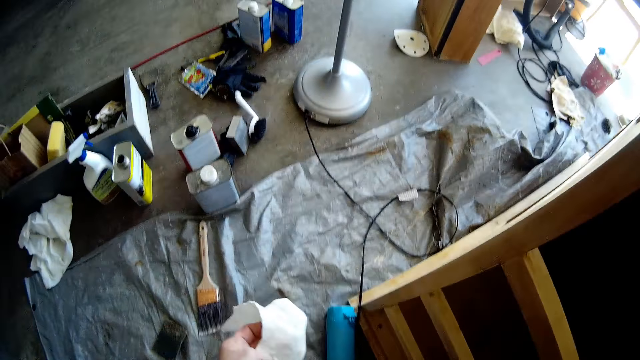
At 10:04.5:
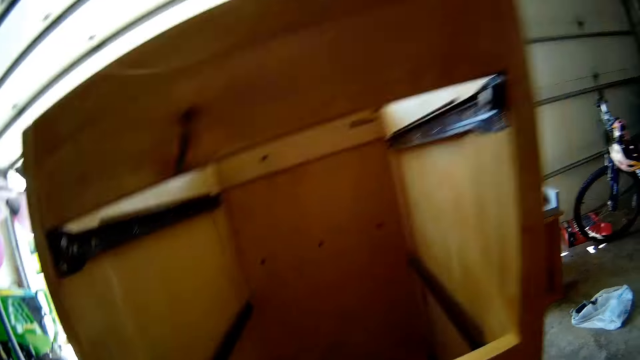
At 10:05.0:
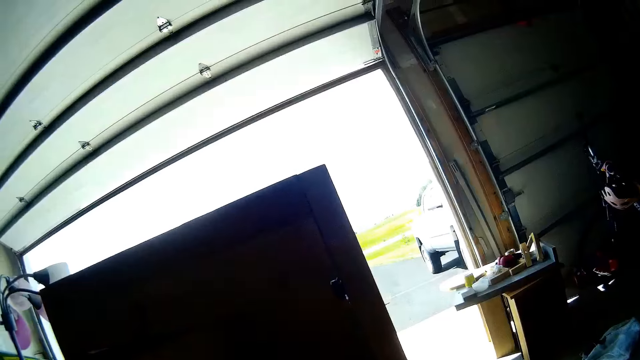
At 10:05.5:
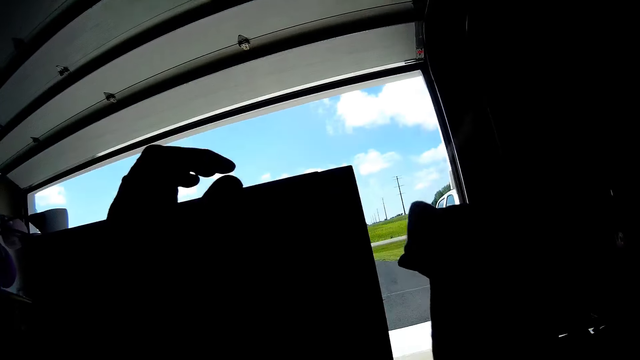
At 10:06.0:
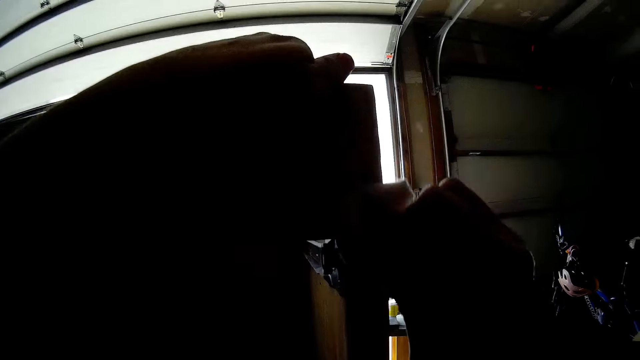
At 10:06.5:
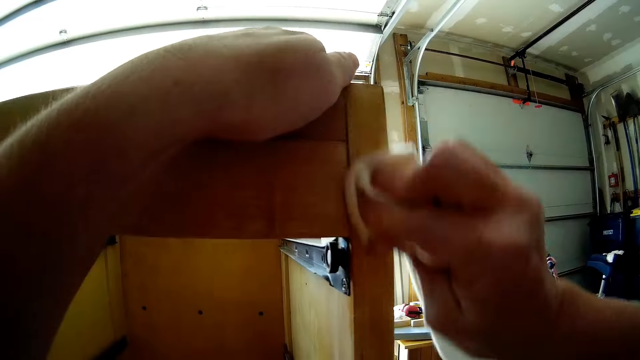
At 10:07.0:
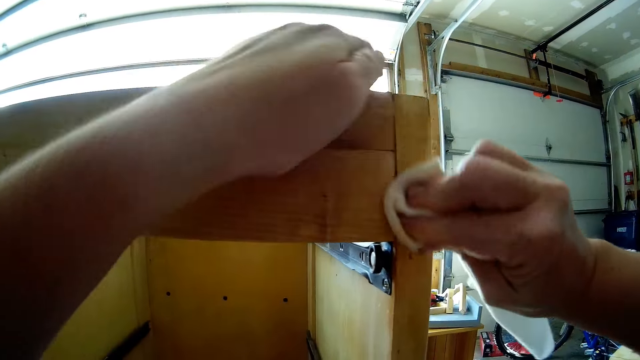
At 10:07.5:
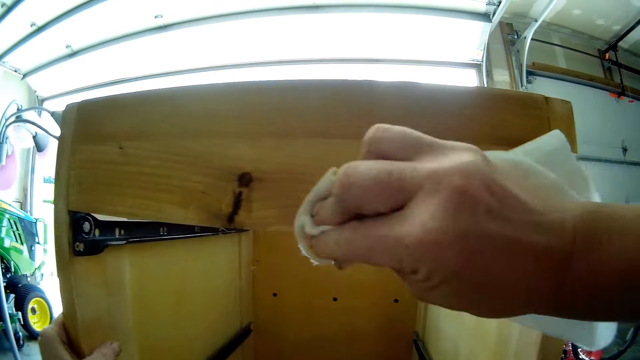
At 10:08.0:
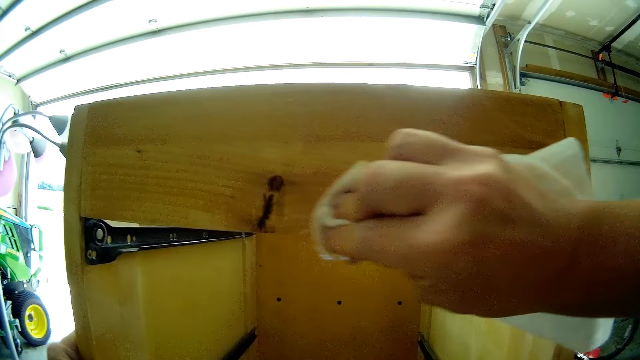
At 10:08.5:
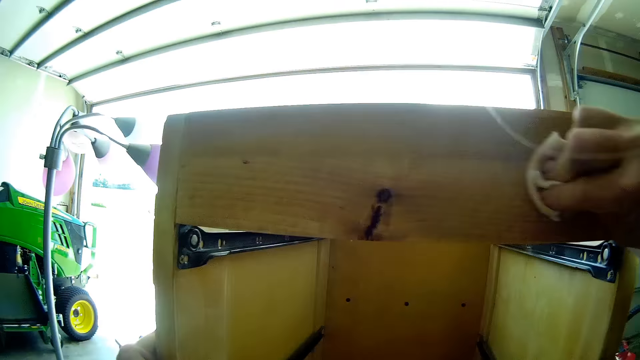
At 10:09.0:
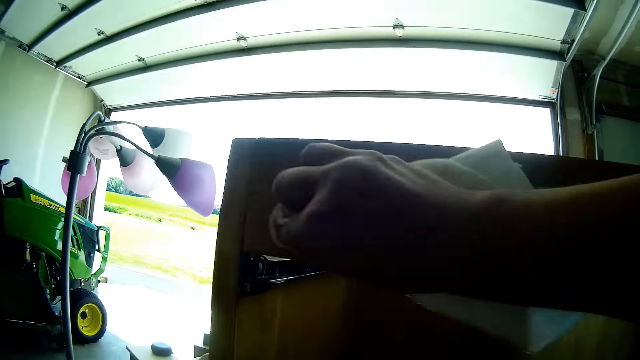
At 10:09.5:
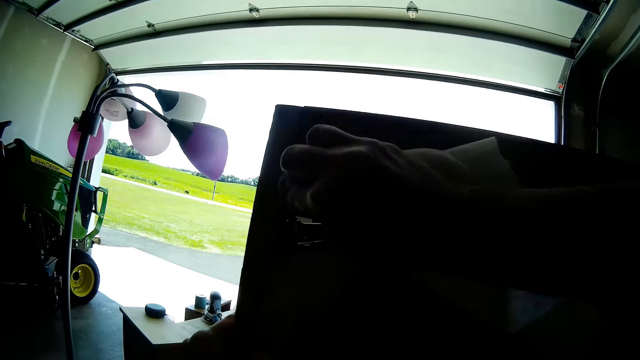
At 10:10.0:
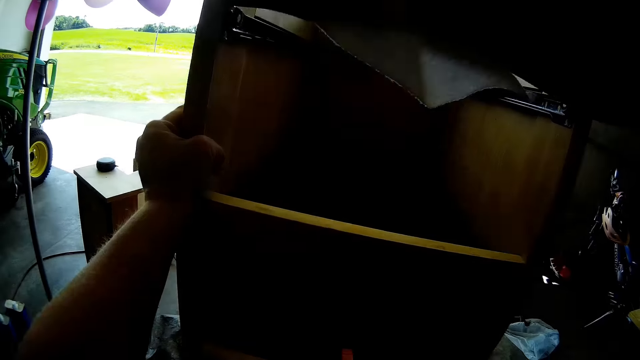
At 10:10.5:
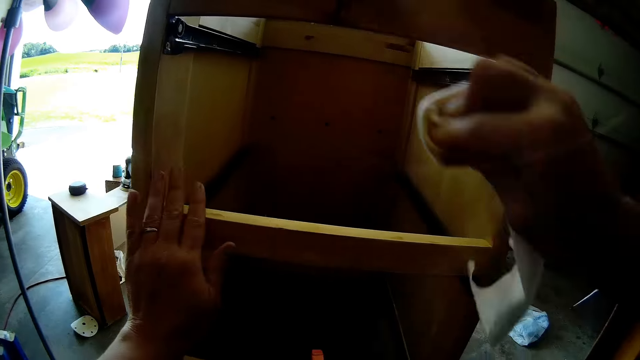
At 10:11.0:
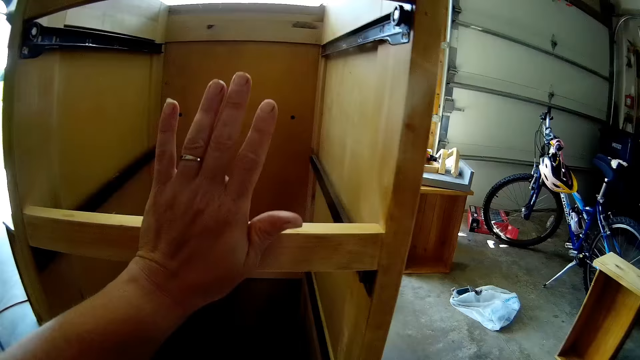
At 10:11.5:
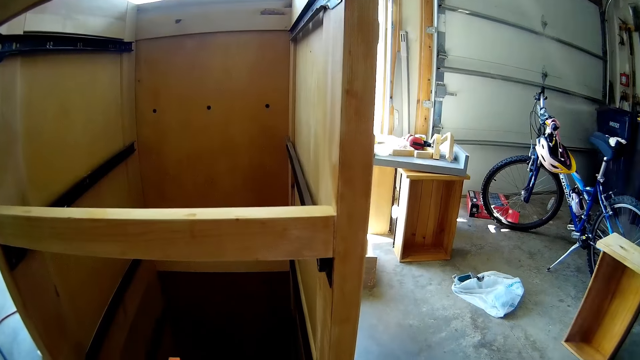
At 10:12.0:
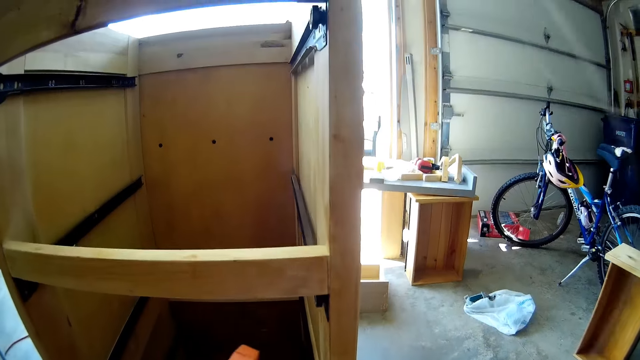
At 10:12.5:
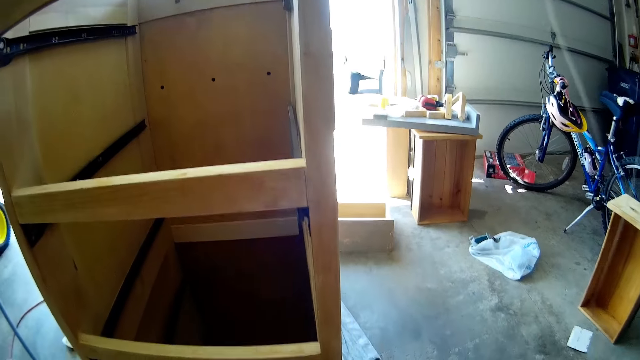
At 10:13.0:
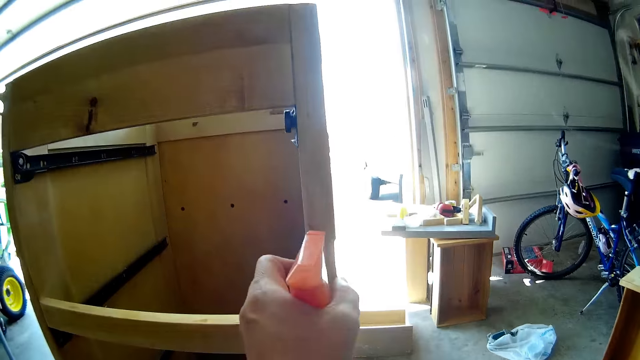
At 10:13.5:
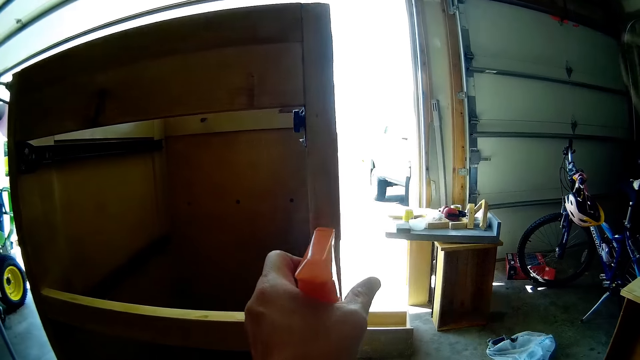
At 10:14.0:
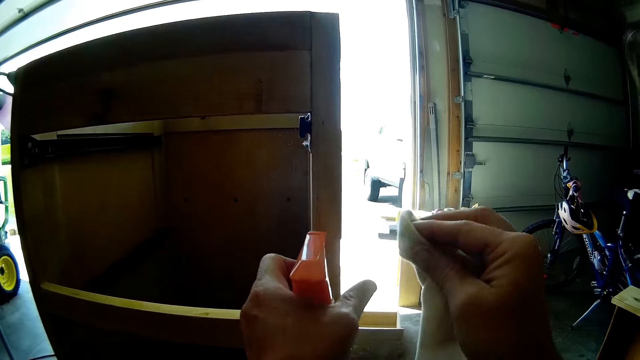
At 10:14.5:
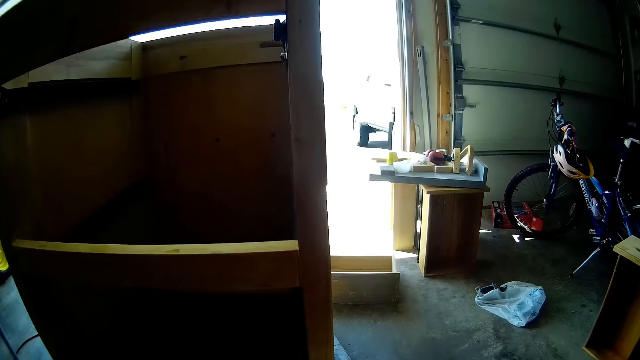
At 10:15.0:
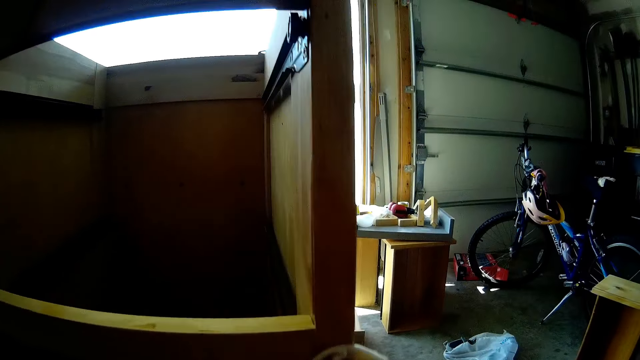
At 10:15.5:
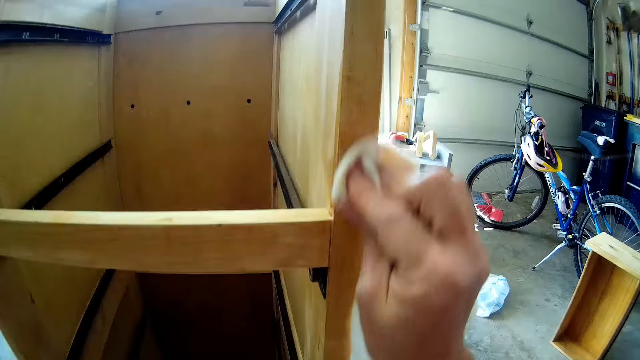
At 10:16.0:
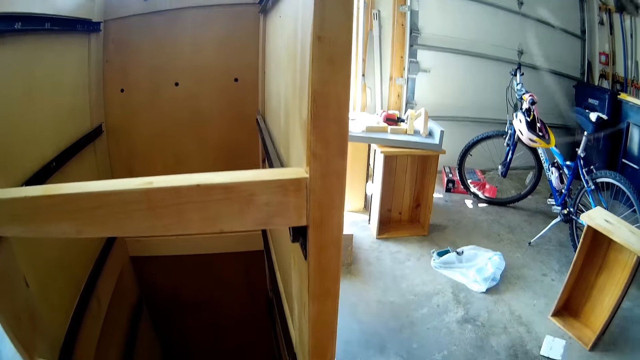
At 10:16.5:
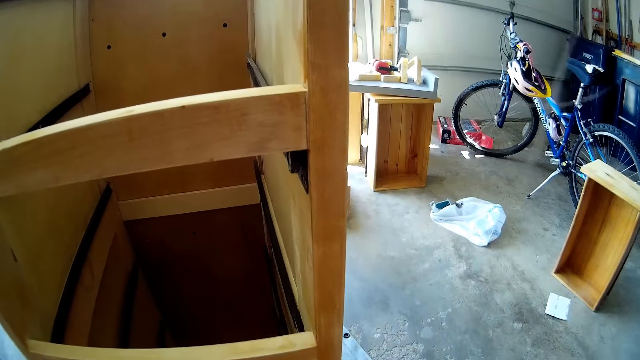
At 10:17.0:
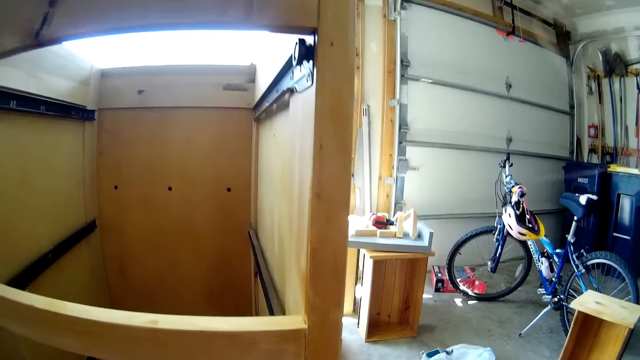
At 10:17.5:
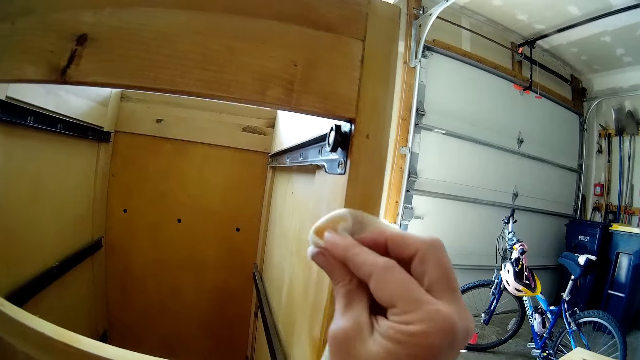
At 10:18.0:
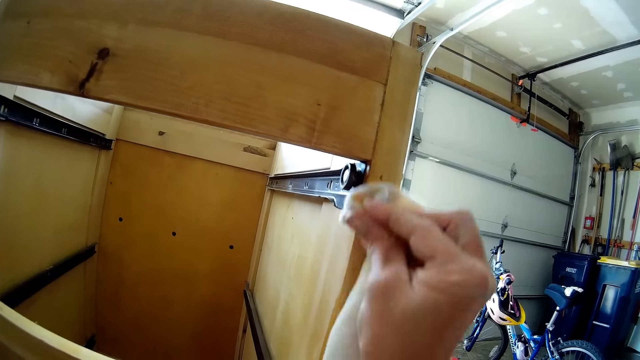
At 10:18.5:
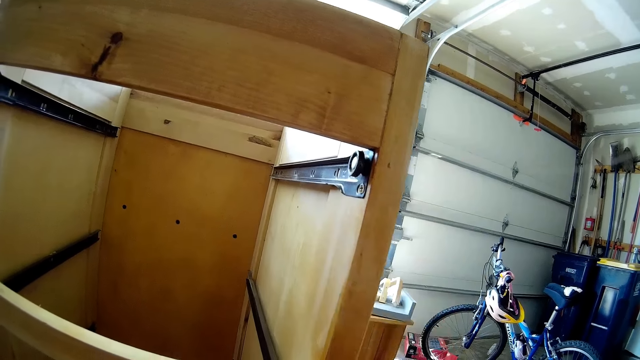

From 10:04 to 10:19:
The camera wearer places a spray on the floor. They wipe the wooden cabinet with a kitchen towel. They spray the wooden cabinet with a wooden furniture cleaning spray. They wipe the wooden cabinet with the kitchen towel.

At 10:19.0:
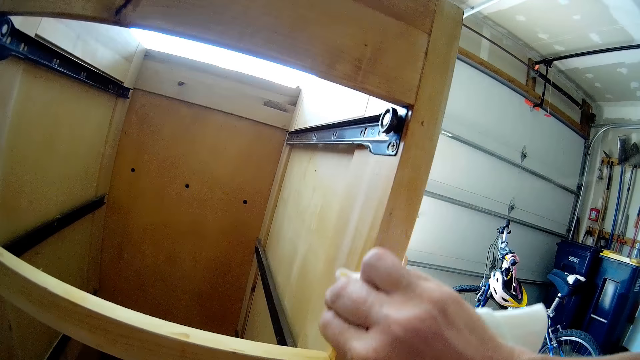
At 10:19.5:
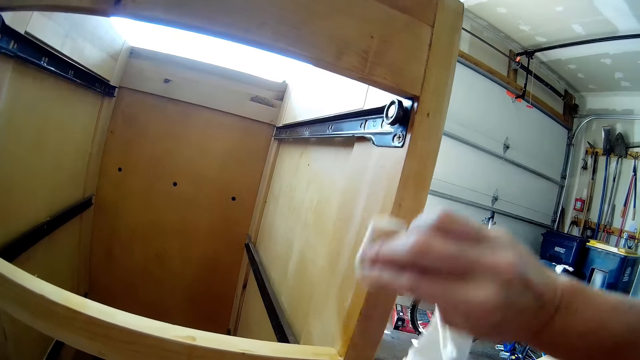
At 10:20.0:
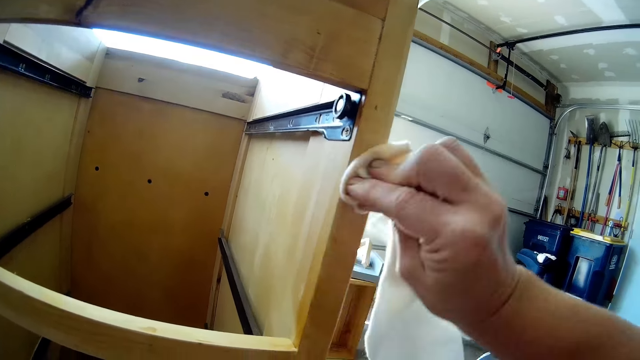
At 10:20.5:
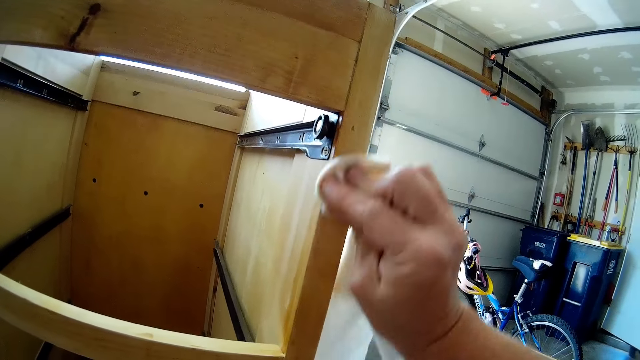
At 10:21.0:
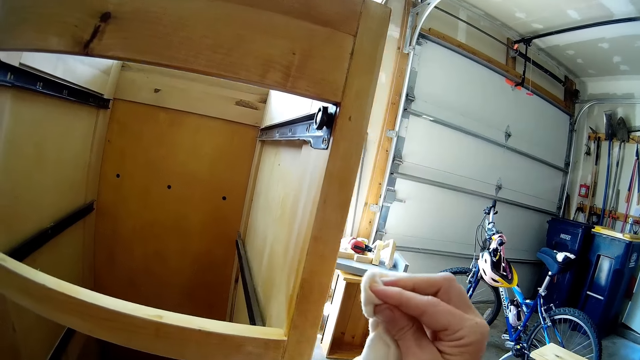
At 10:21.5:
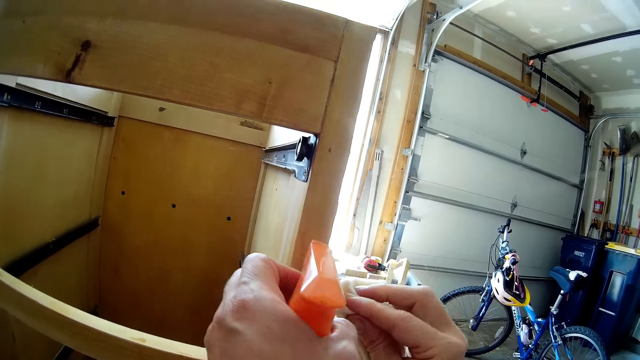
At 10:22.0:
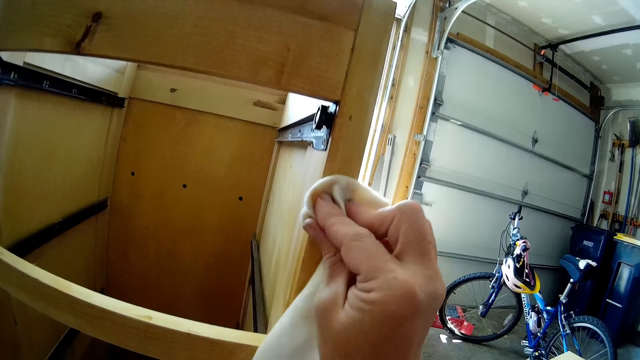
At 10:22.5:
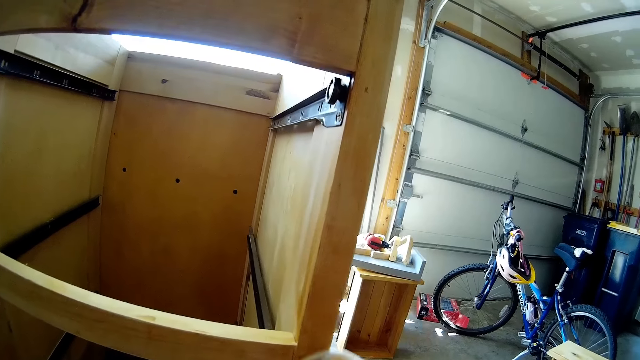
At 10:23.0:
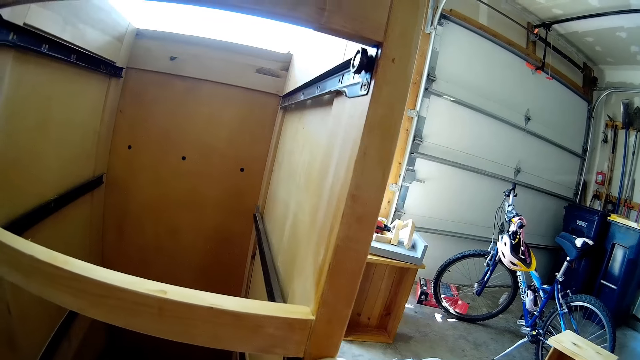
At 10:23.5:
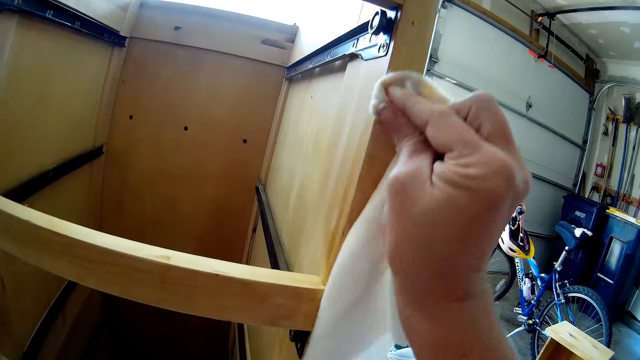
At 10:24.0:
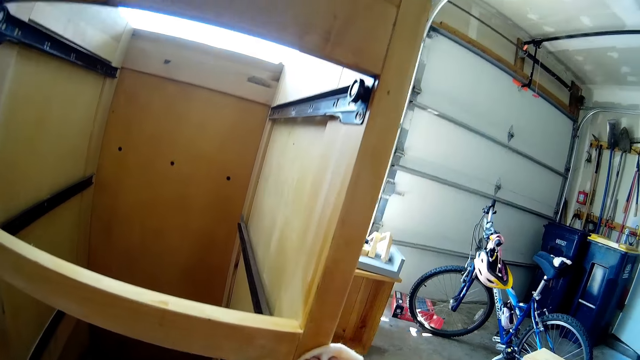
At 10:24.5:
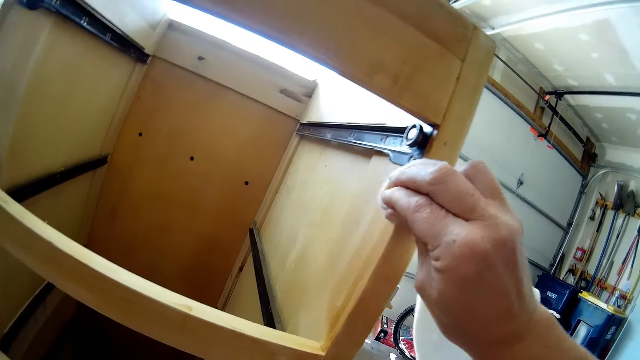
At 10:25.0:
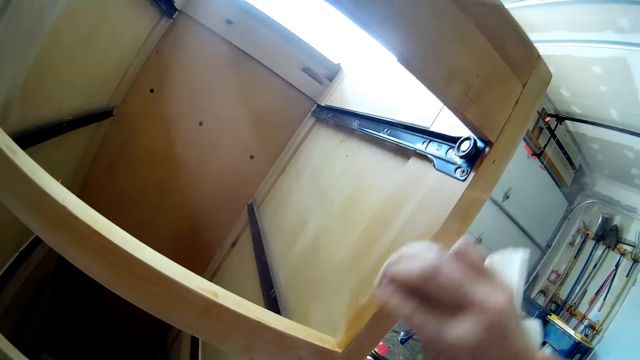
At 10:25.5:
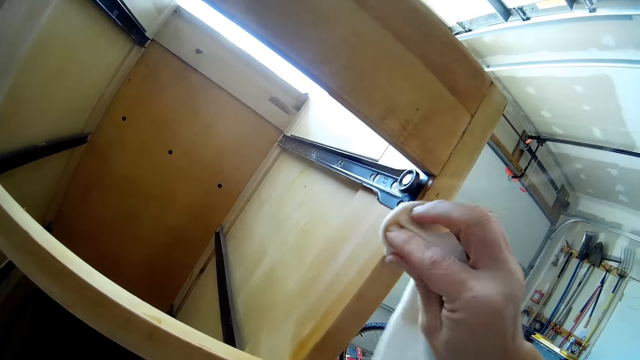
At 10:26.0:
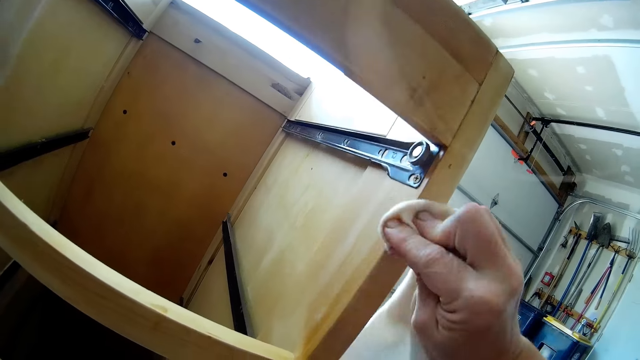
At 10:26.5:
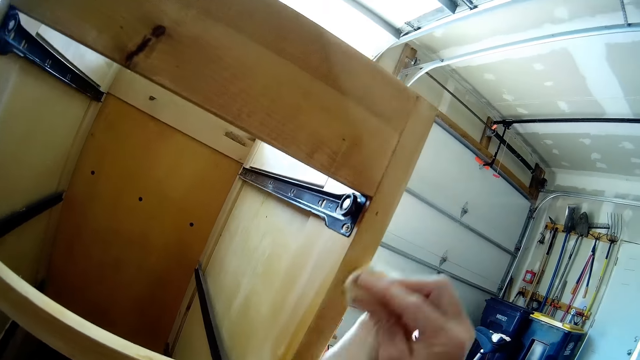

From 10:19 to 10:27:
The camera wearer sprays the wooden cabinet with a wooden furniture cleaning spray. They wipe the wooden cabinet with a kitchen towel.
